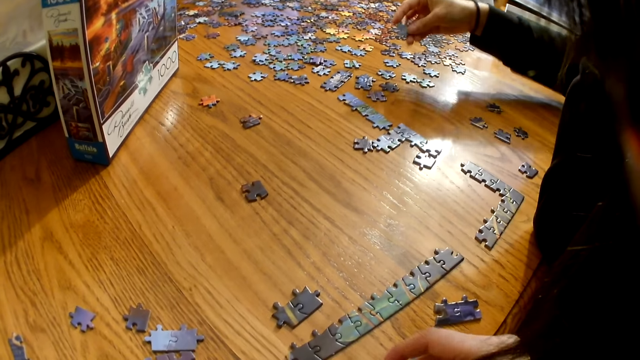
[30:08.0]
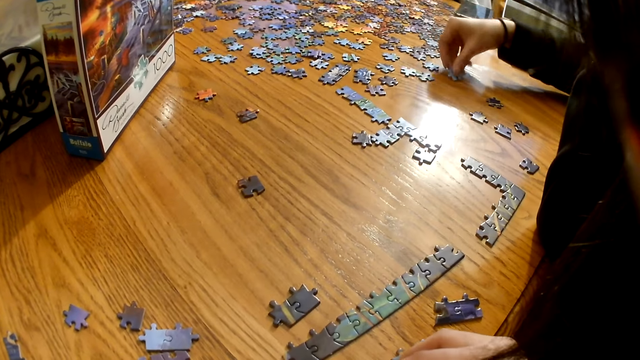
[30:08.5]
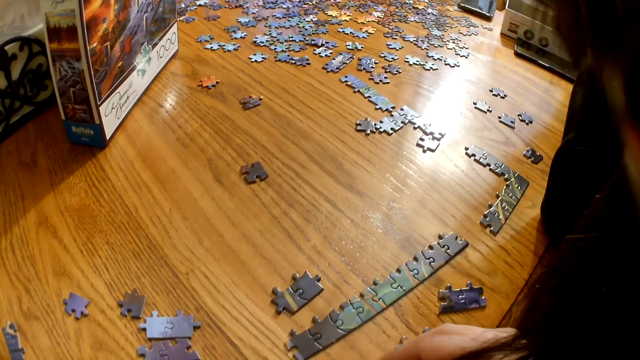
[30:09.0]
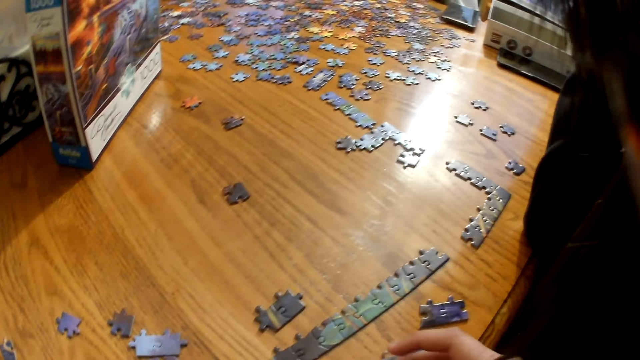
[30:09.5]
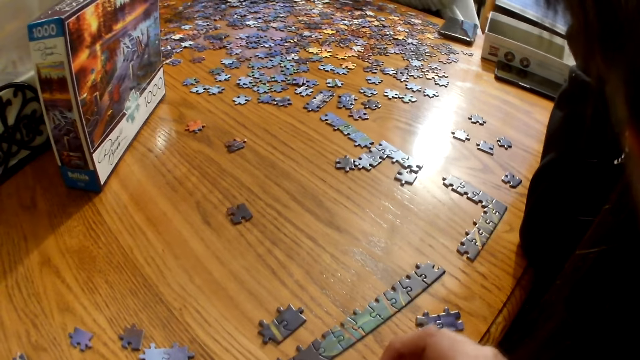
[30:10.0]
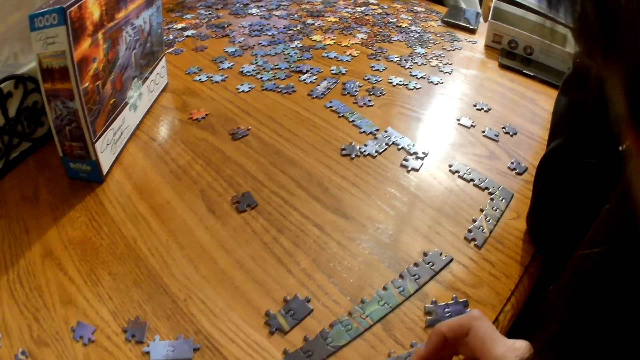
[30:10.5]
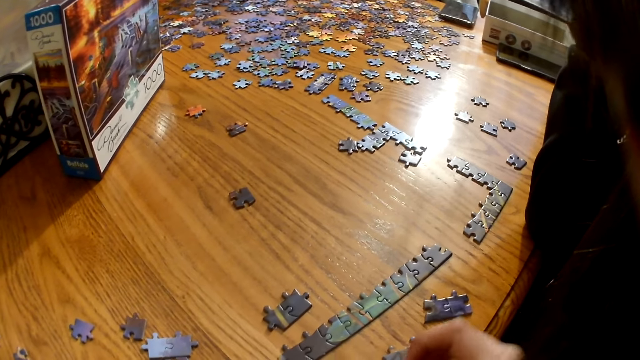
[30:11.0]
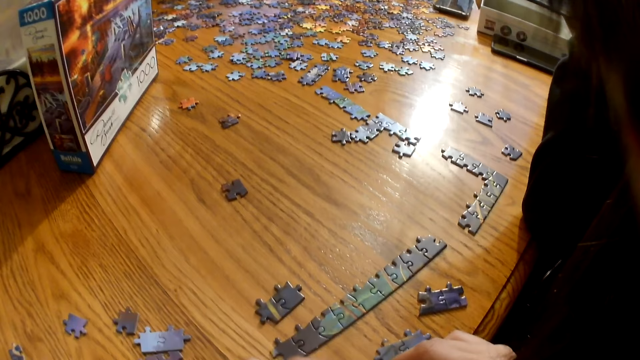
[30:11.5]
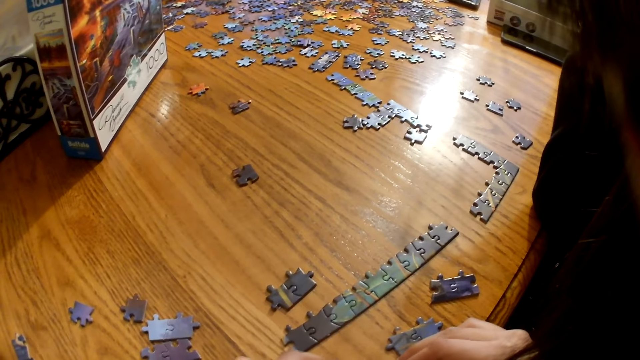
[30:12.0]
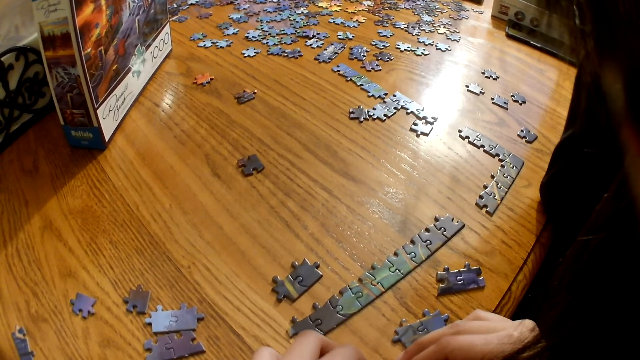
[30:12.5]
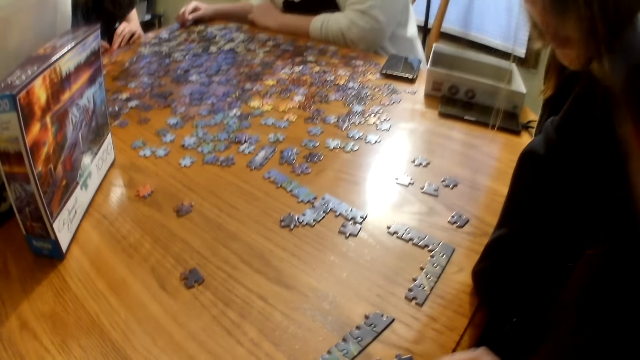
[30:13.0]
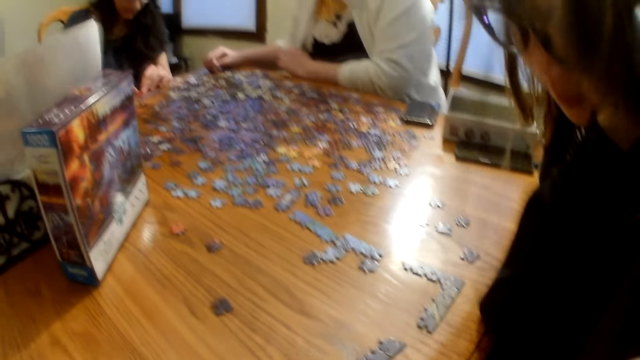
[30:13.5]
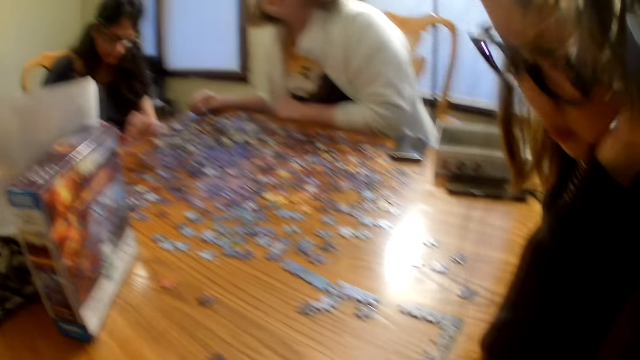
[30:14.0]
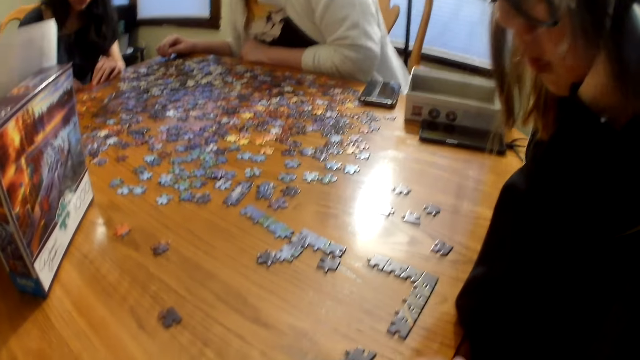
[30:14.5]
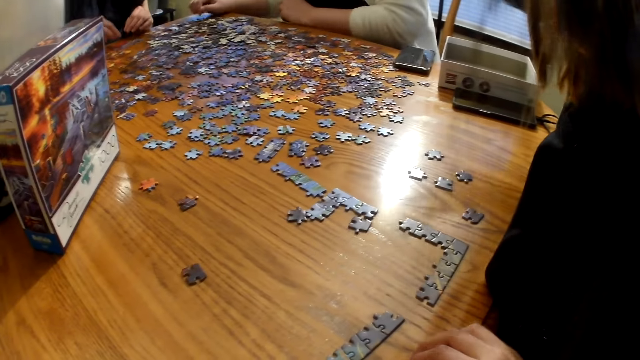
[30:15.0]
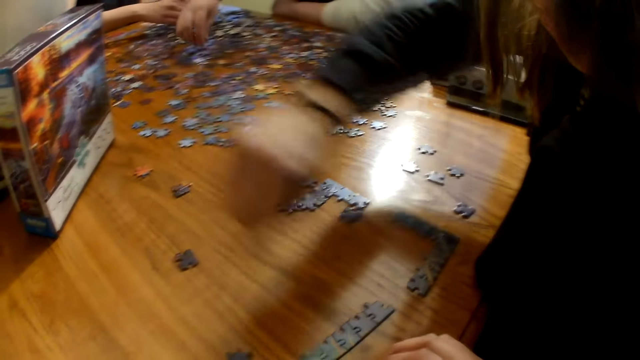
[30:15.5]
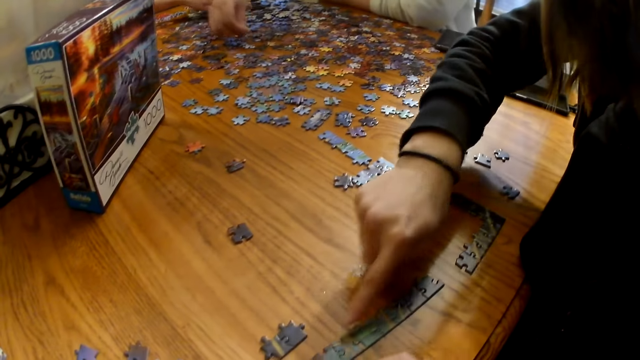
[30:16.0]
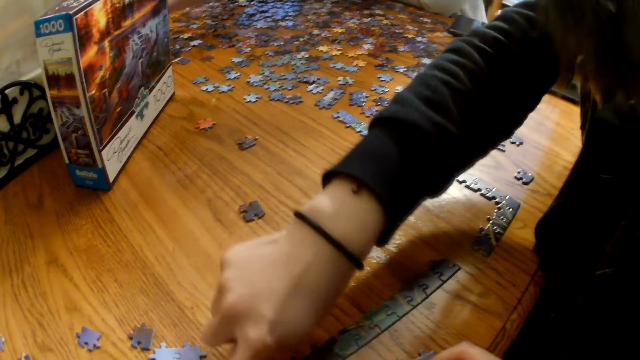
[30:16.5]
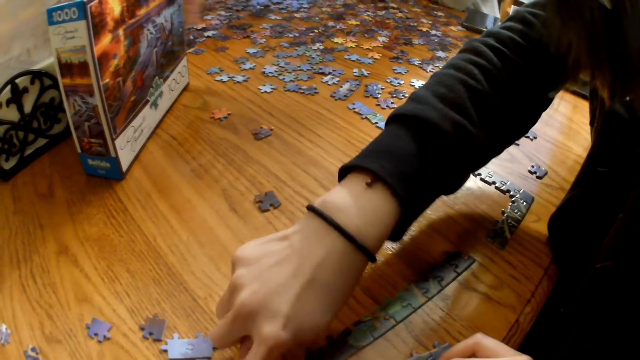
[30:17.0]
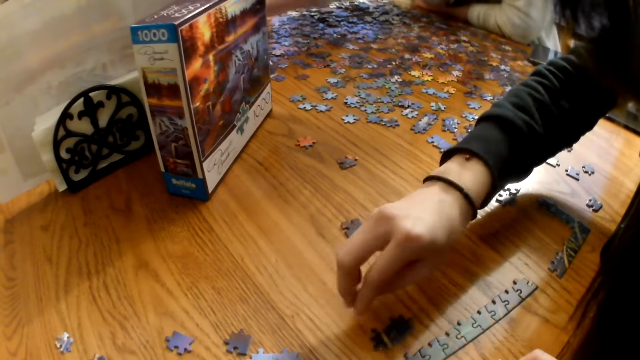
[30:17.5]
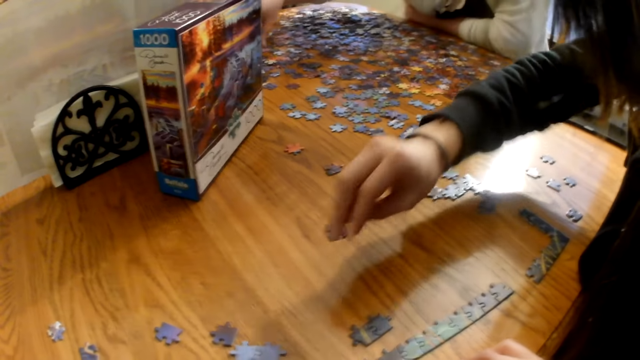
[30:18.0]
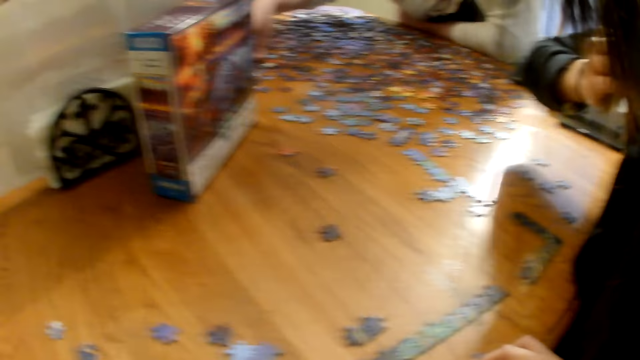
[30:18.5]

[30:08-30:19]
A woman looks at the piece. Another woman places a piece on the table. The camera wearer moves the pieces on the table. They speak. The second woman points at the pieces on the table.

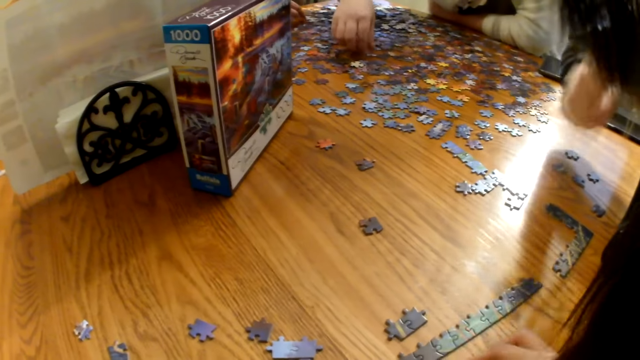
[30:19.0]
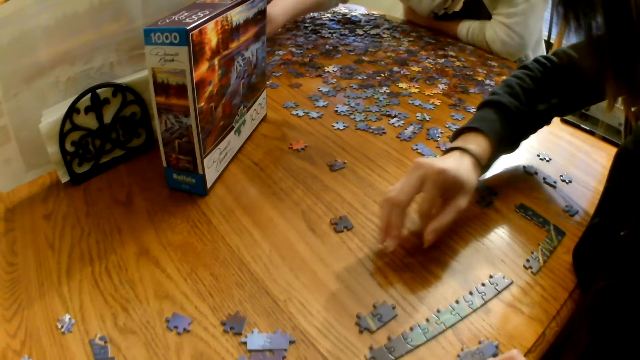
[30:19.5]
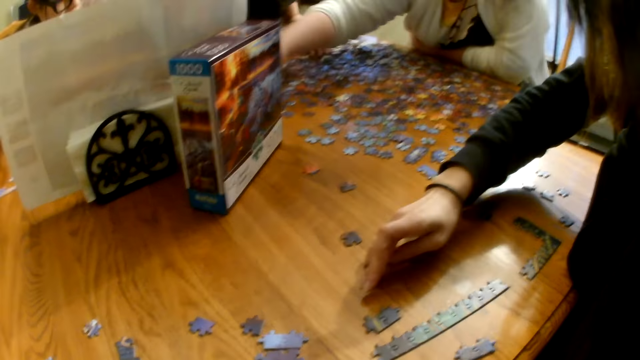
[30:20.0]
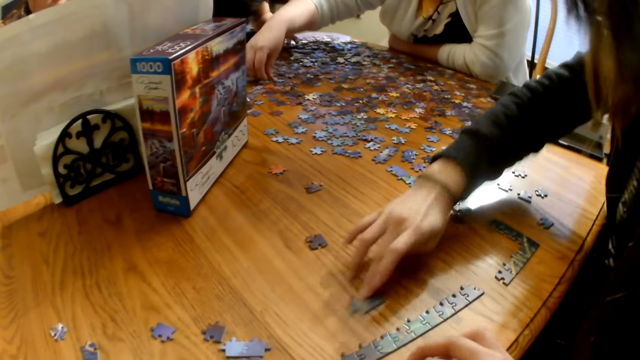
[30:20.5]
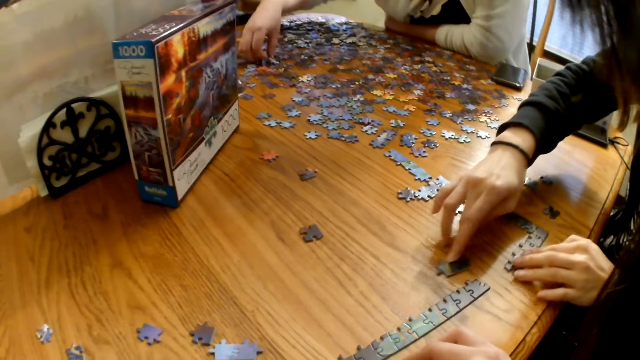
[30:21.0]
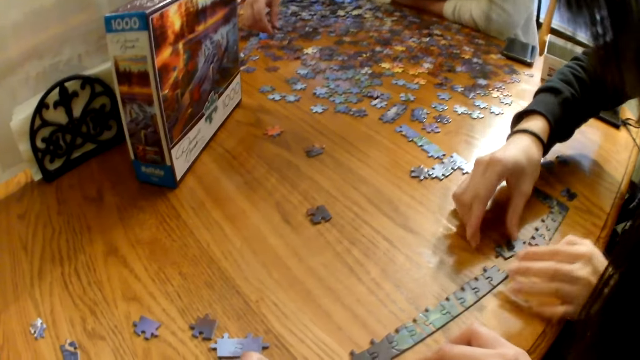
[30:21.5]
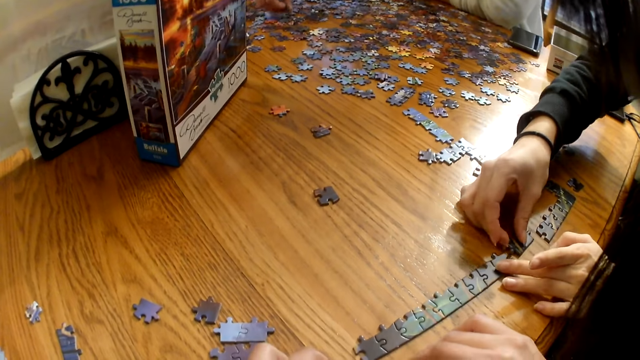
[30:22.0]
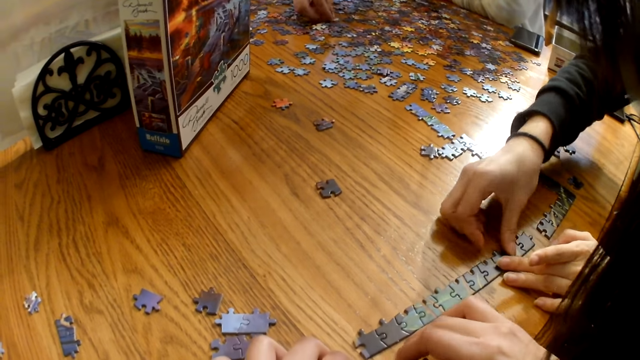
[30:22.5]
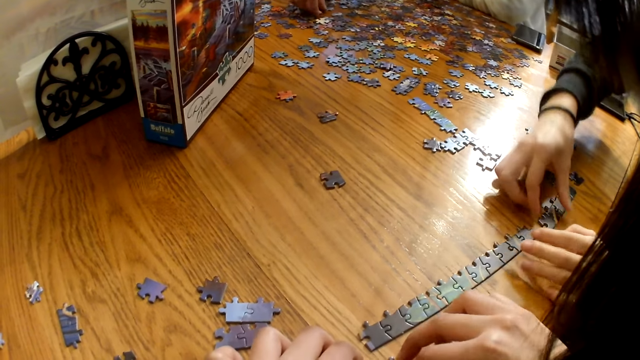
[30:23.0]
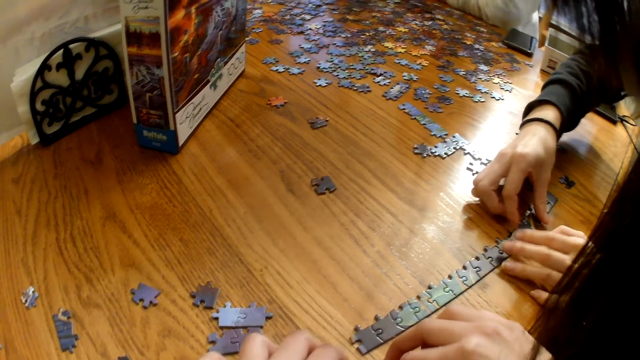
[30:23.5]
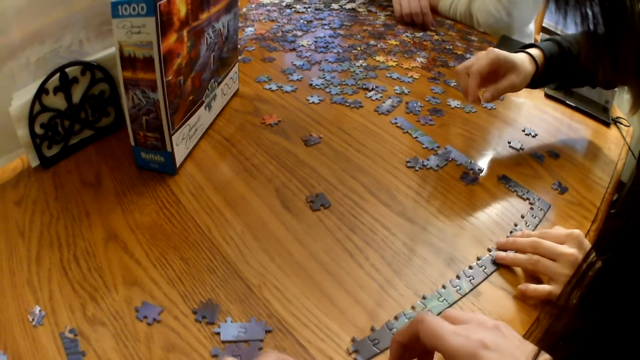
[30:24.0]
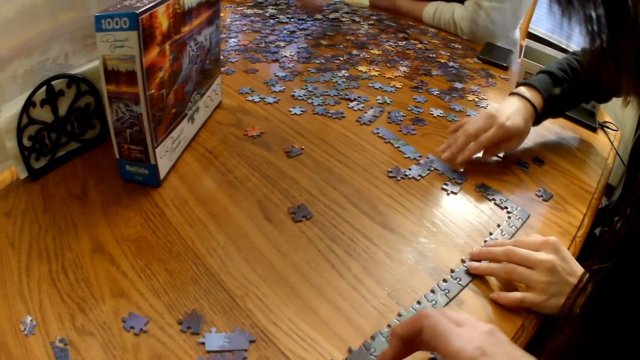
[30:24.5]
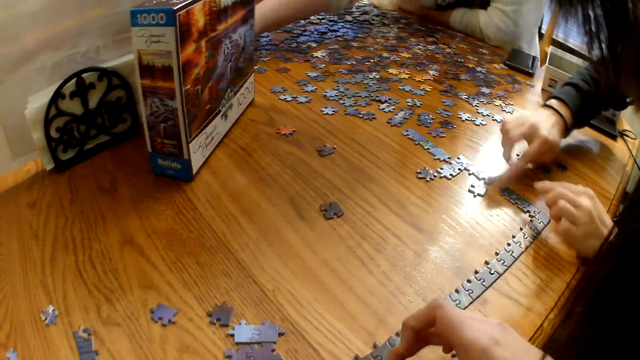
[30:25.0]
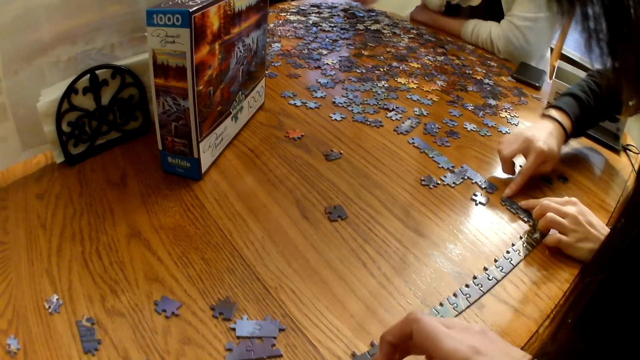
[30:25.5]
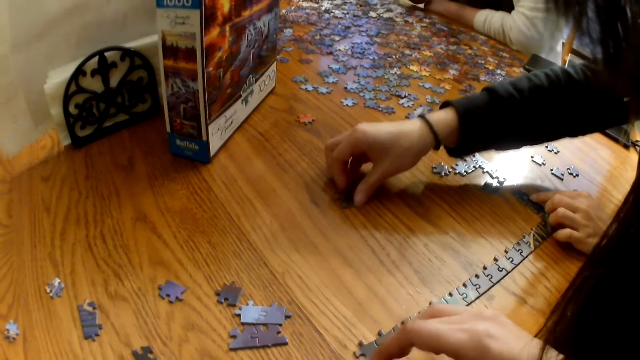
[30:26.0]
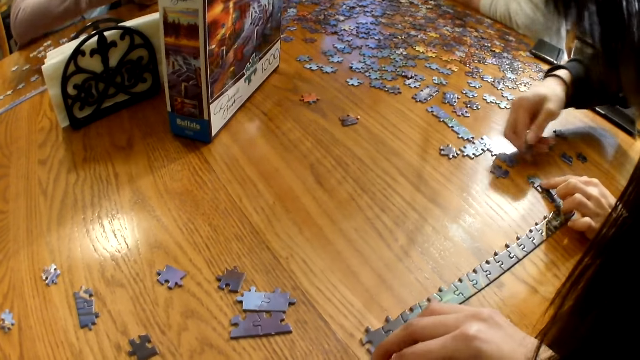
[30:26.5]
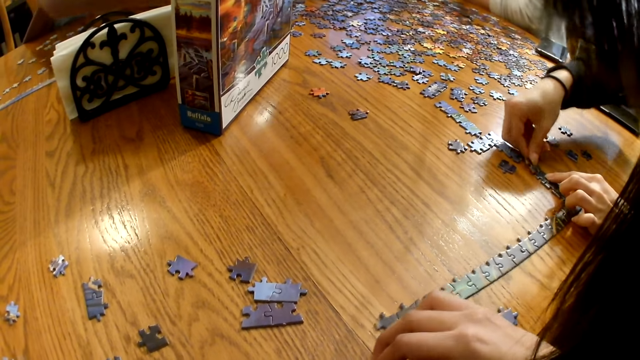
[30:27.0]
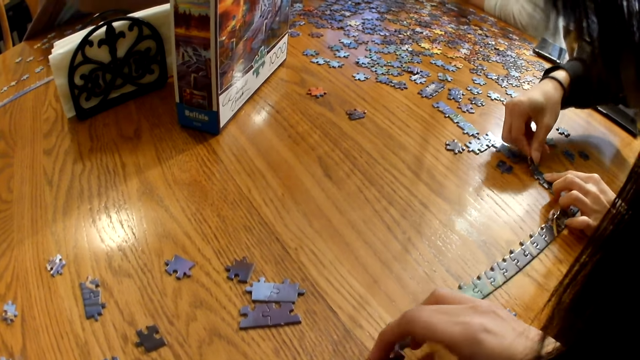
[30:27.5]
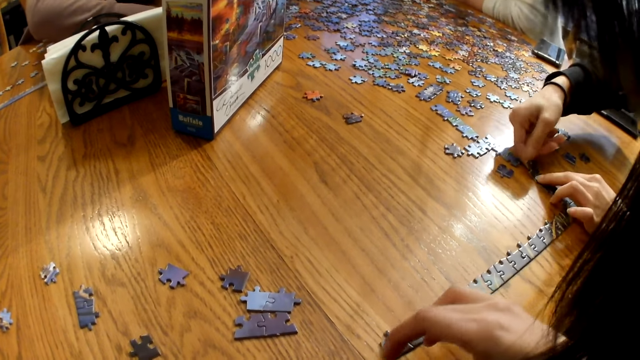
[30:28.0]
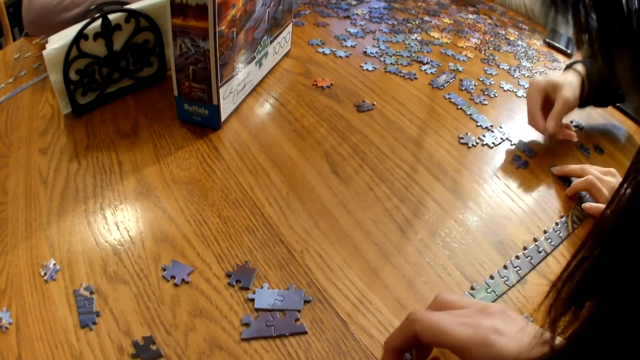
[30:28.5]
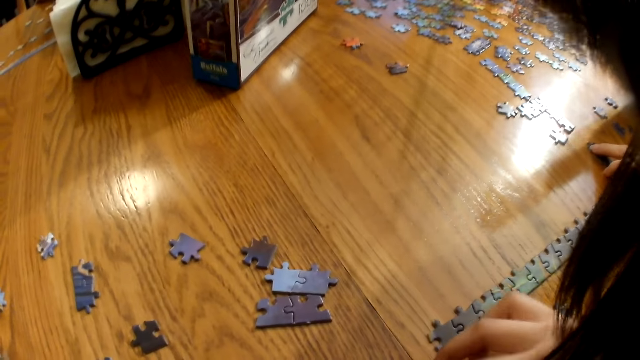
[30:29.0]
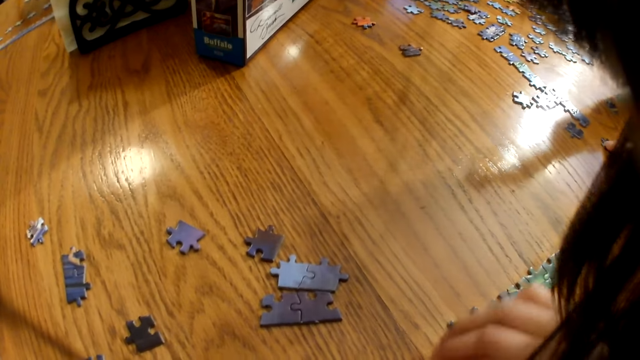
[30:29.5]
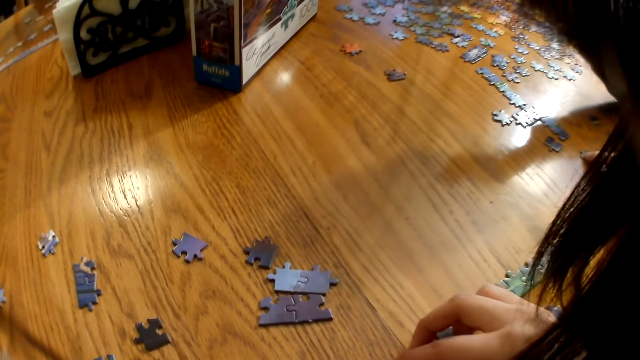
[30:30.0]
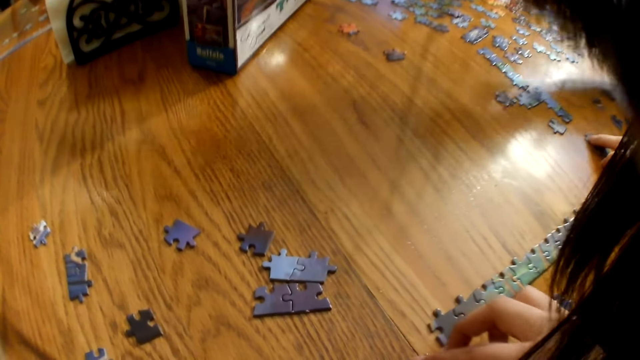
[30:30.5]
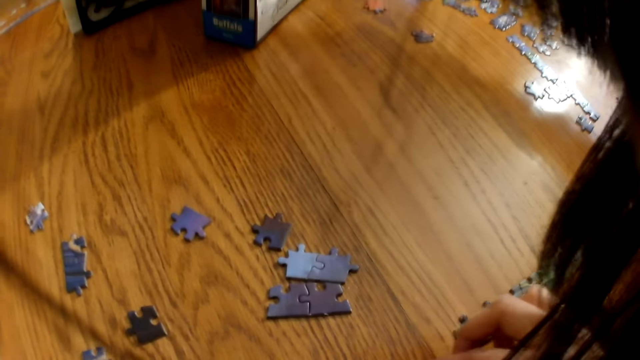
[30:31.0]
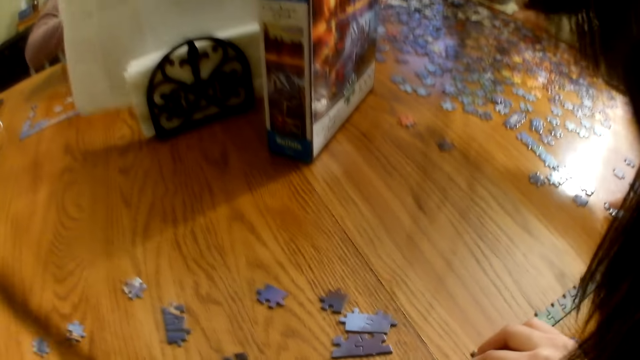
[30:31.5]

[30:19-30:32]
A woman moves the pieces on the table. Another woman moves the pieces on the table and joins the pieces on the table.
